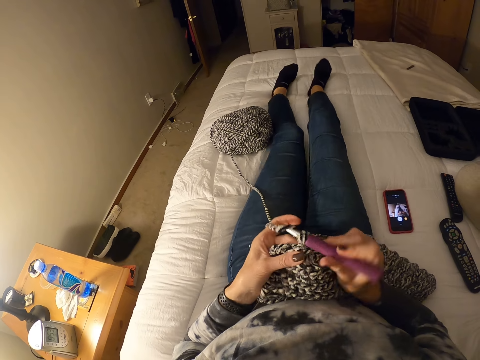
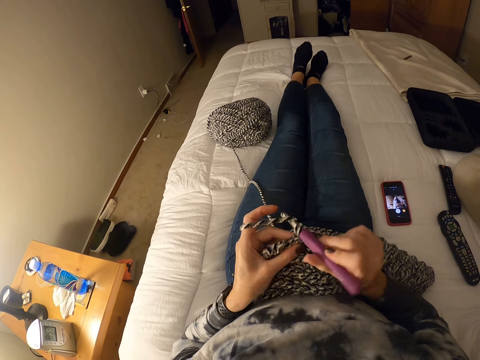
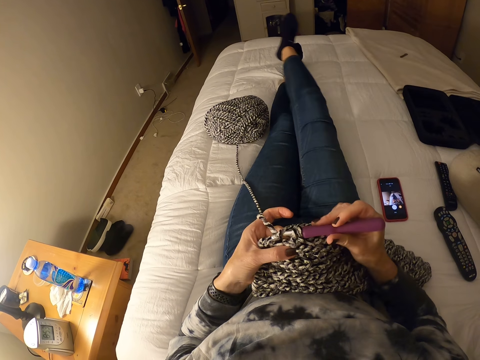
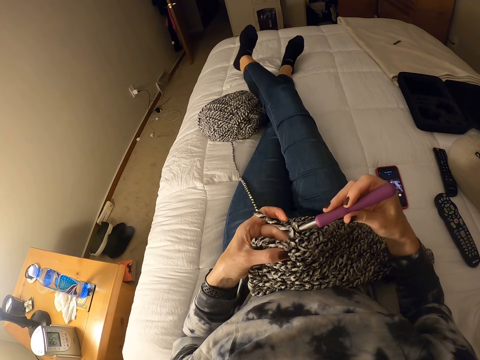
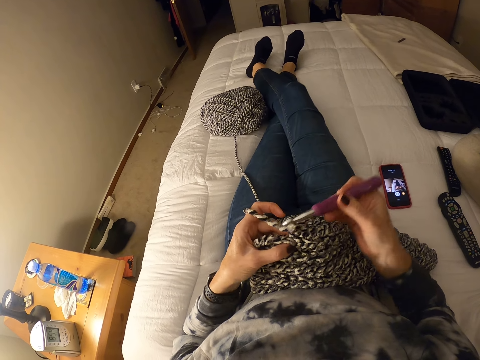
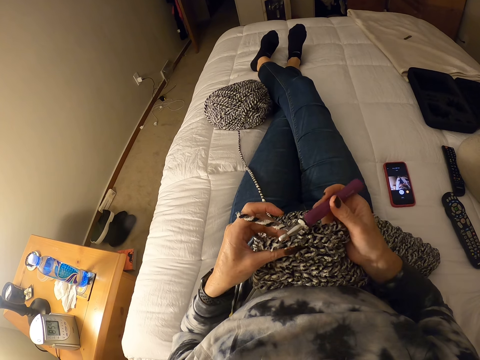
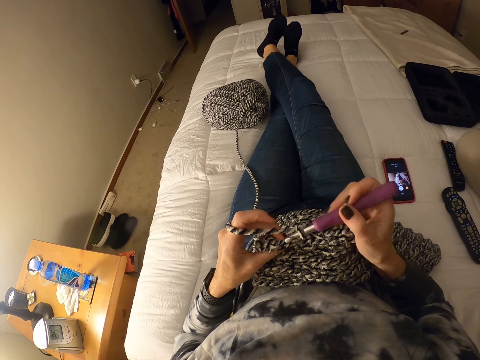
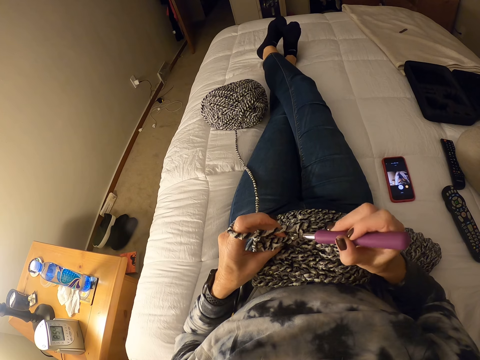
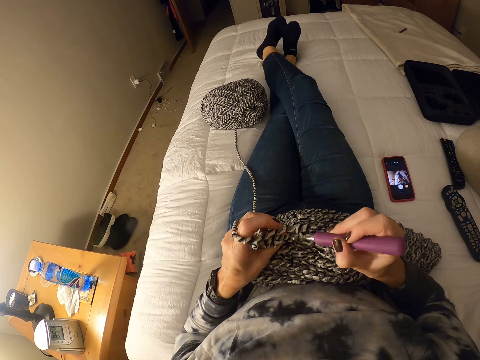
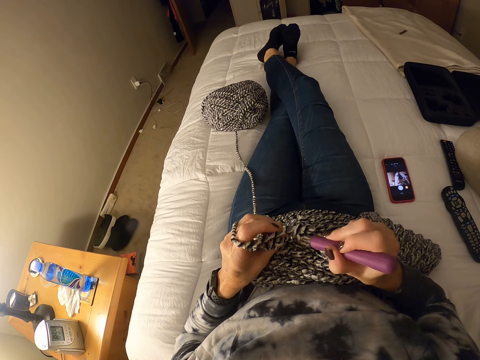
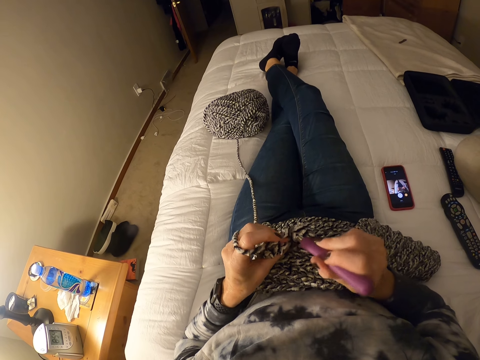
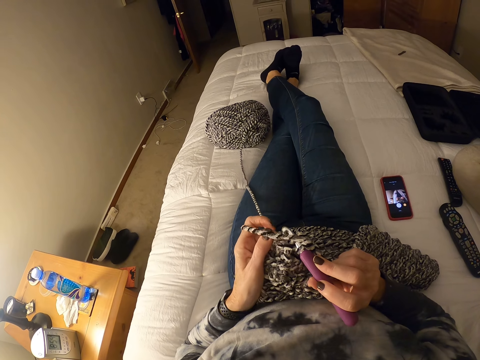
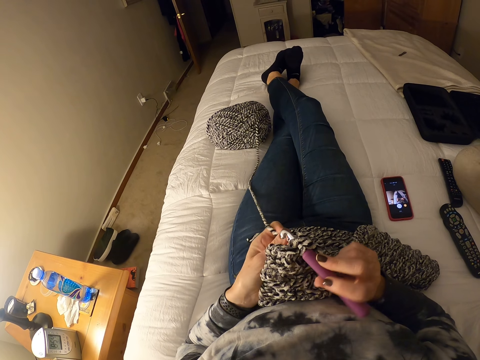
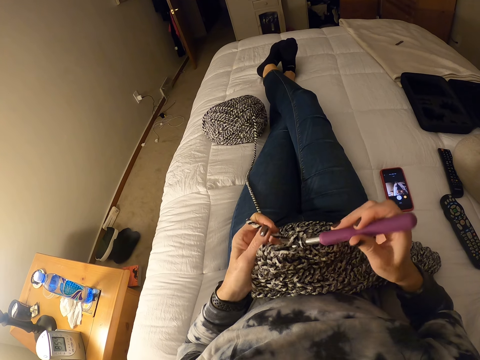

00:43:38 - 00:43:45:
The camera wearer wraps her legs.

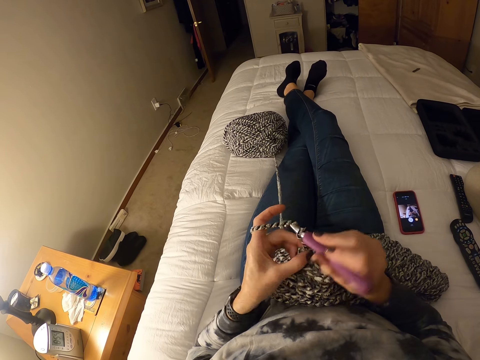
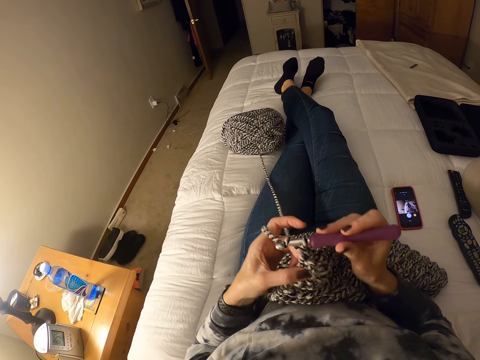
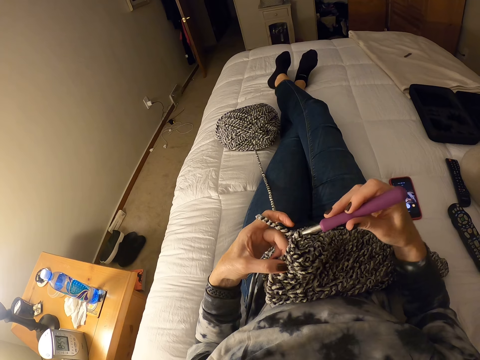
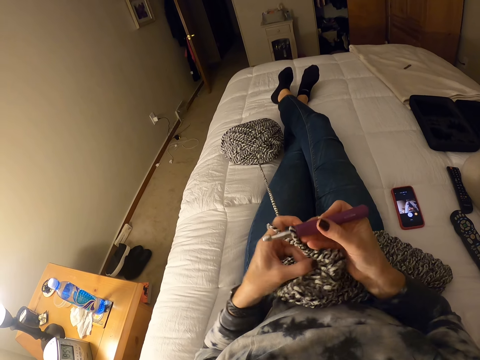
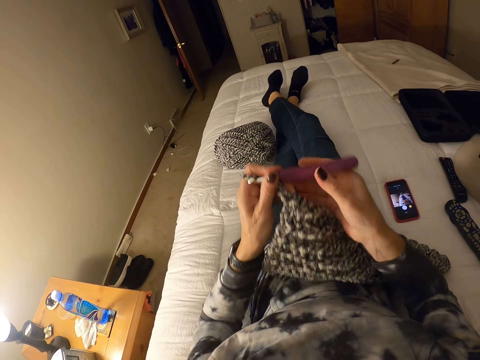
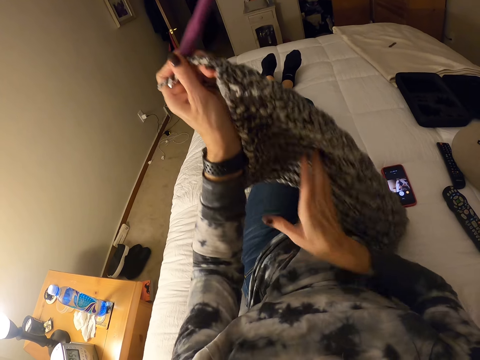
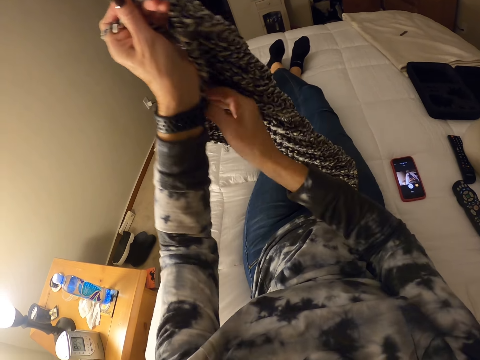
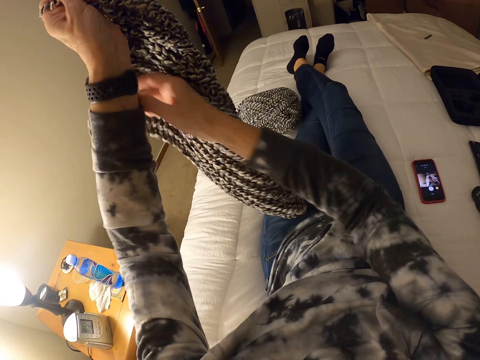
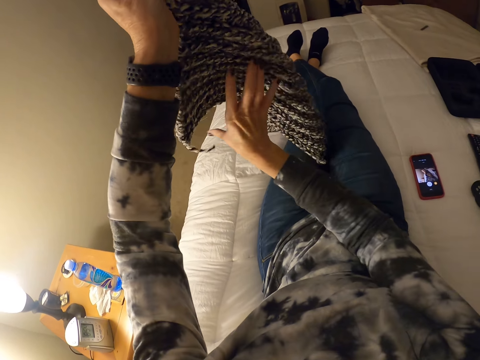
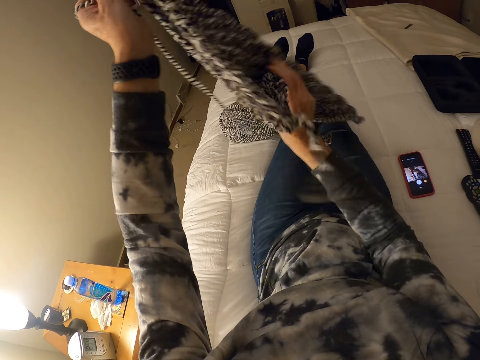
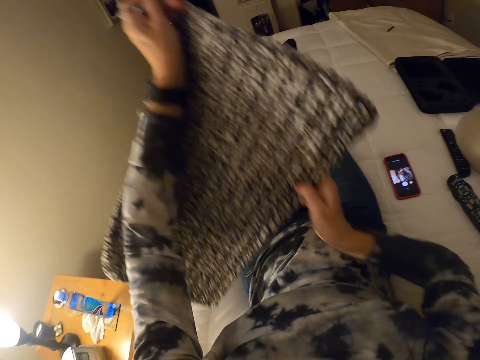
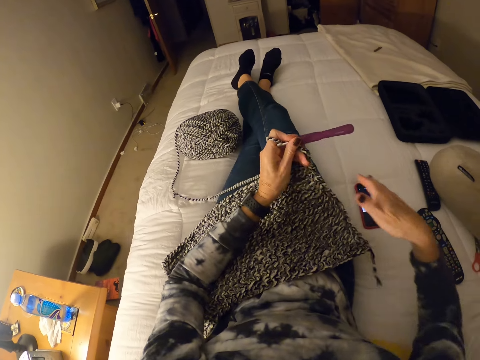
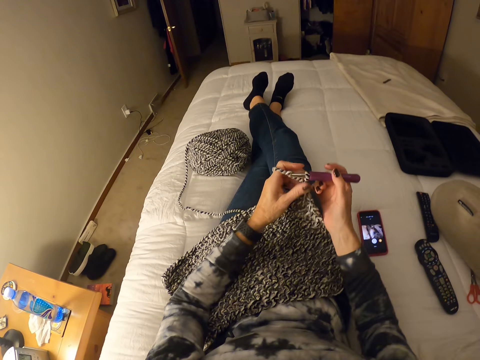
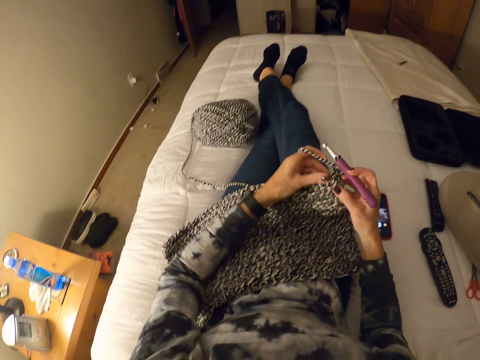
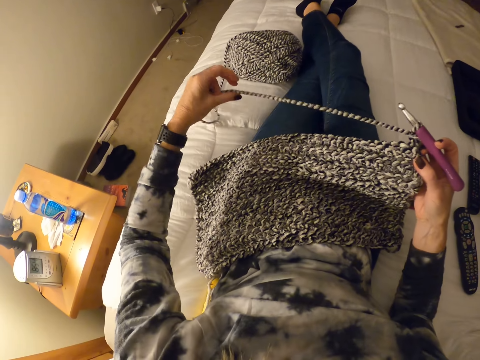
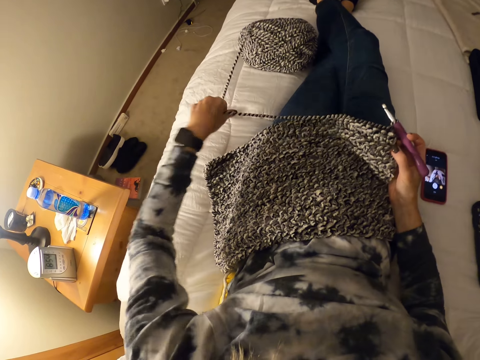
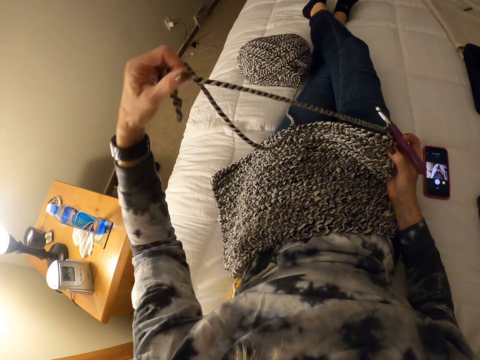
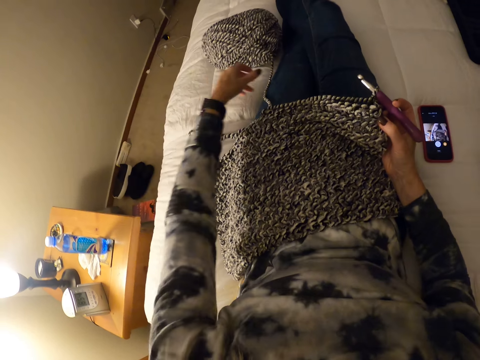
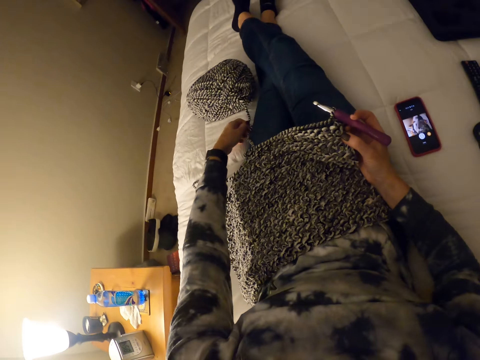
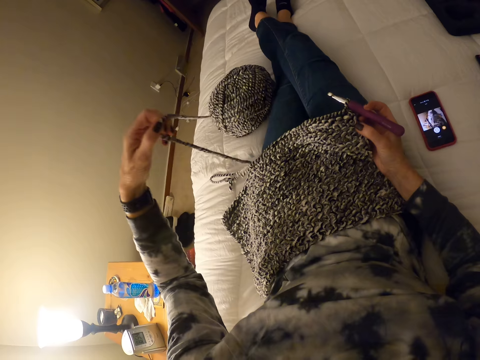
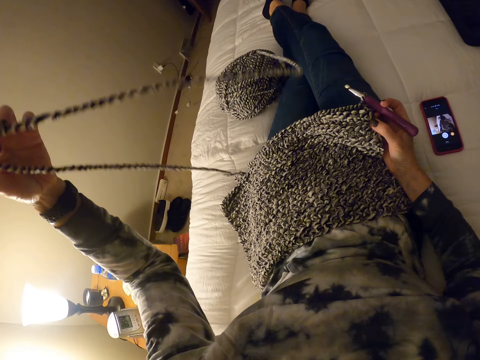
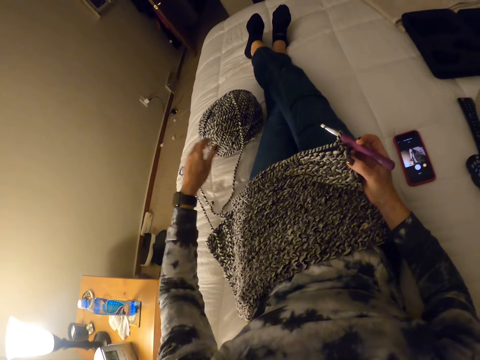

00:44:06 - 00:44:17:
The camera wearer holds the crochet hook with her left hand. She adjusts the stitch. She lifts up the fabric. She turns the fabric. She stretches the thread. She pulls the yarn out of a ball of yarn with her left hand.

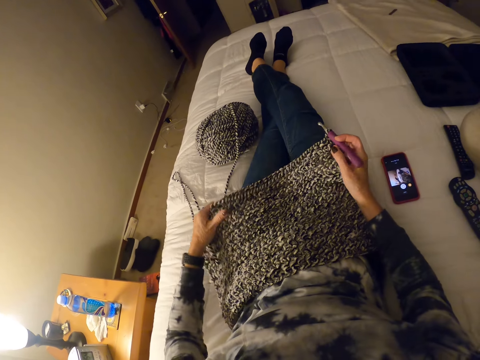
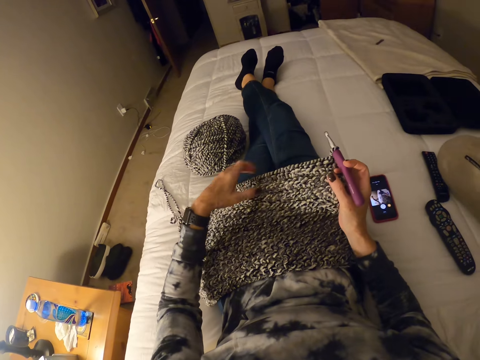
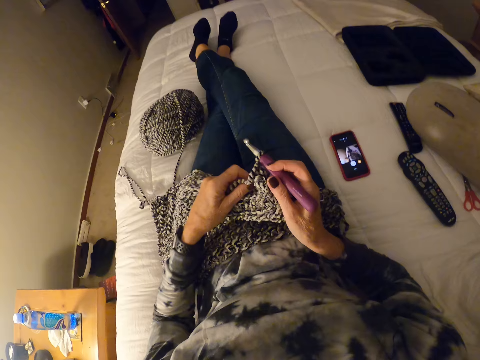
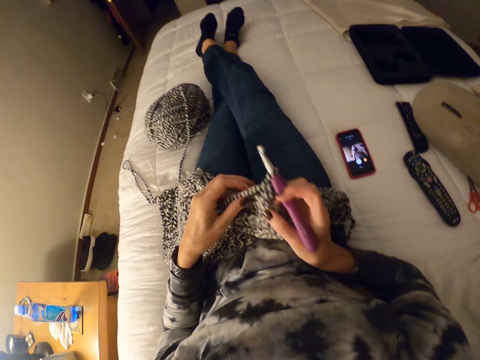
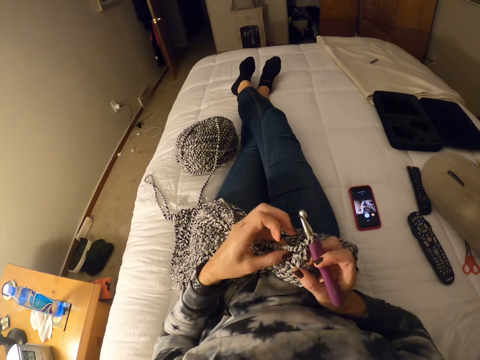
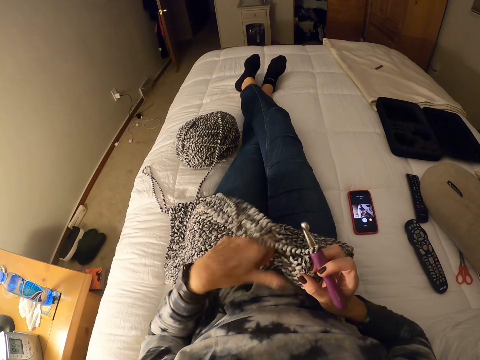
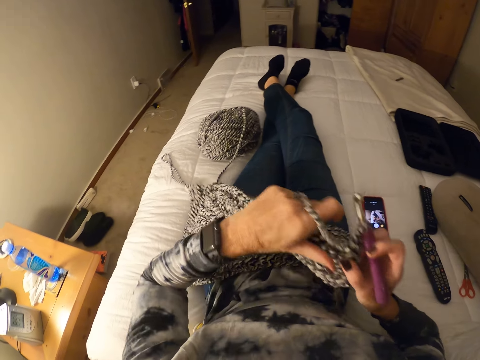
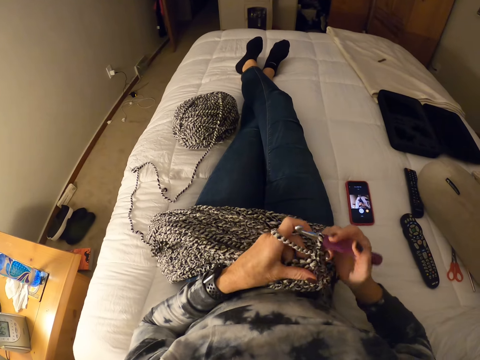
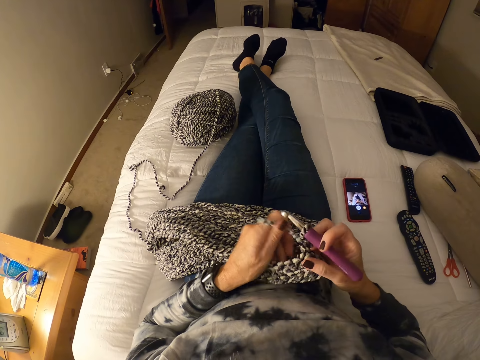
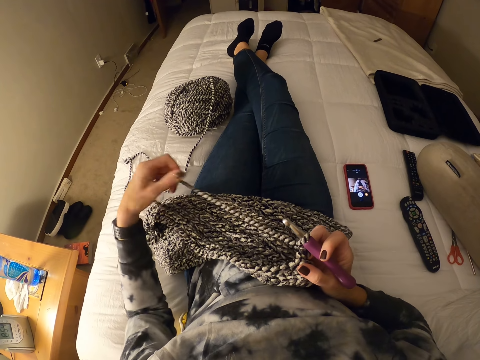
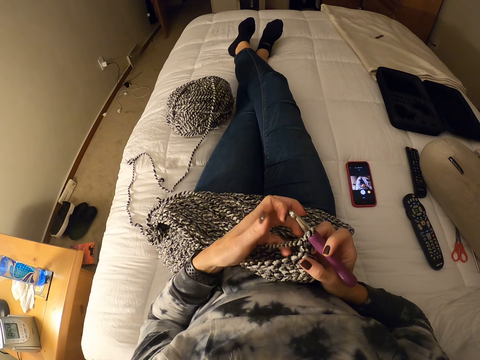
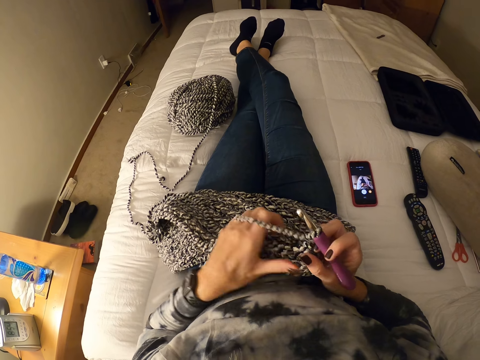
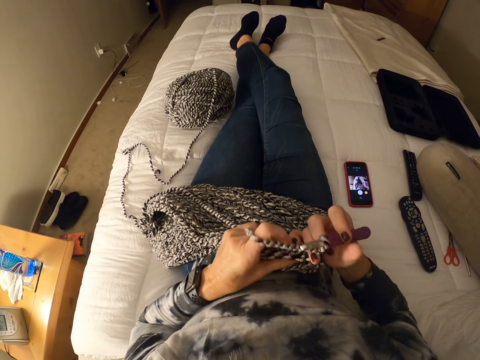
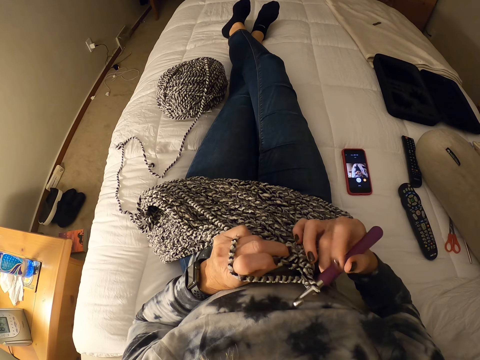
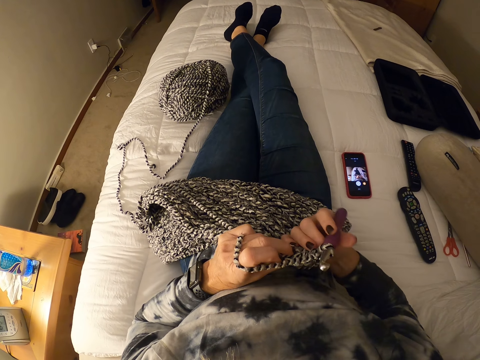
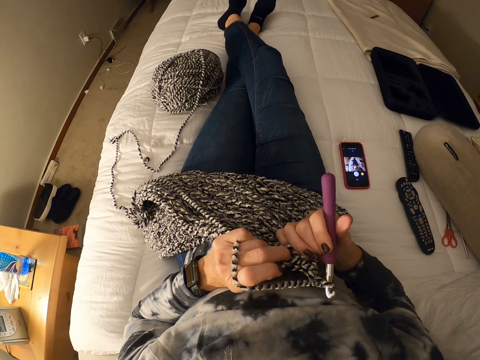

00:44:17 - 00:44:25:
The camera wearer holds the fabric. They stretch the thread. They crochet with the yarn.
